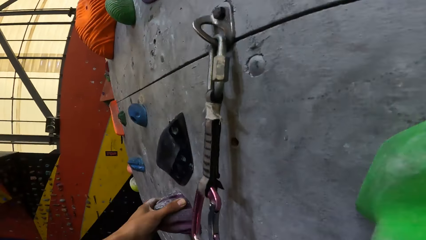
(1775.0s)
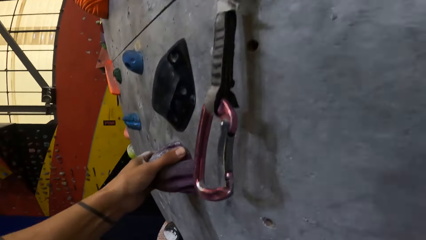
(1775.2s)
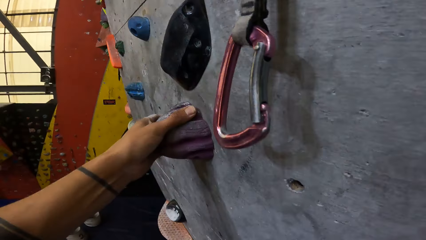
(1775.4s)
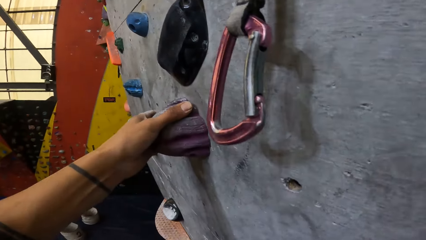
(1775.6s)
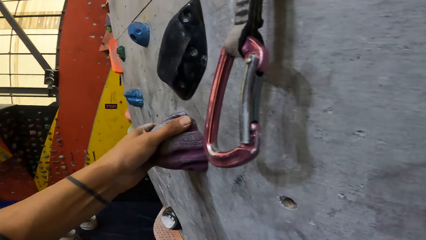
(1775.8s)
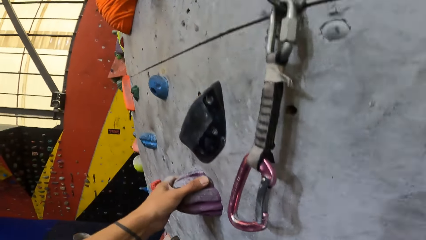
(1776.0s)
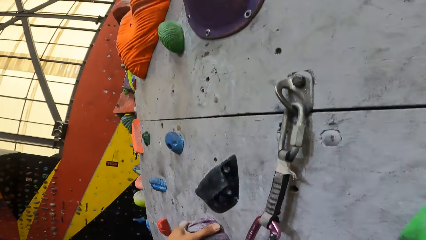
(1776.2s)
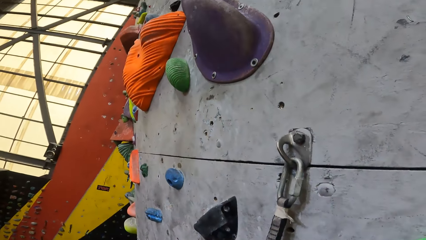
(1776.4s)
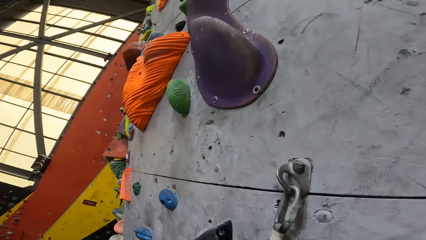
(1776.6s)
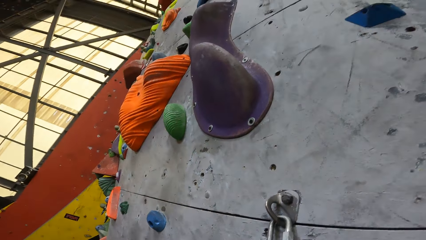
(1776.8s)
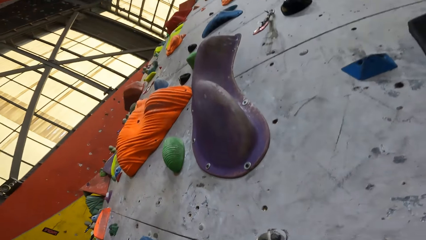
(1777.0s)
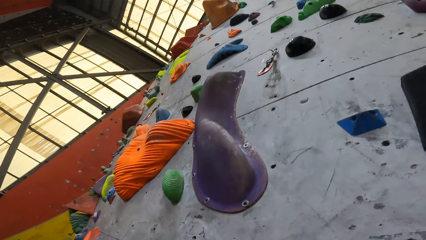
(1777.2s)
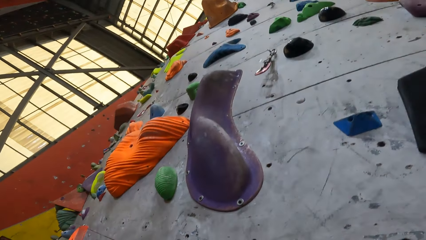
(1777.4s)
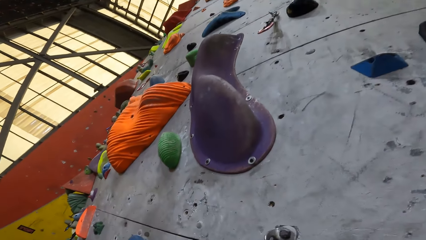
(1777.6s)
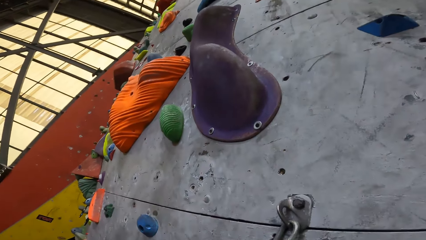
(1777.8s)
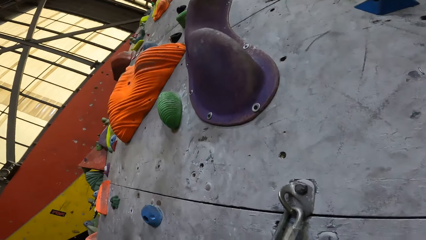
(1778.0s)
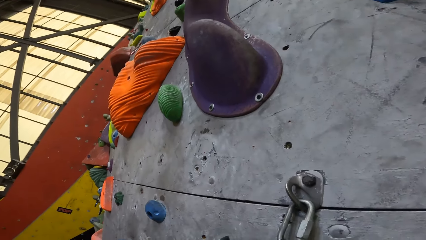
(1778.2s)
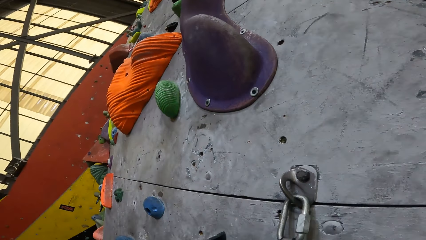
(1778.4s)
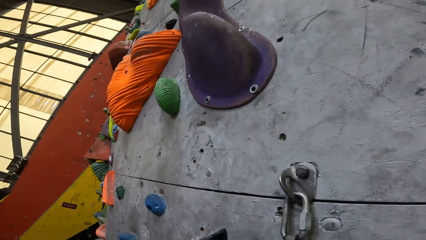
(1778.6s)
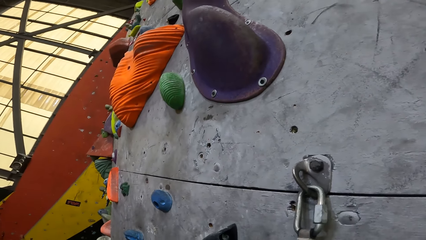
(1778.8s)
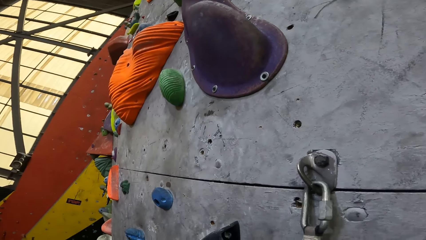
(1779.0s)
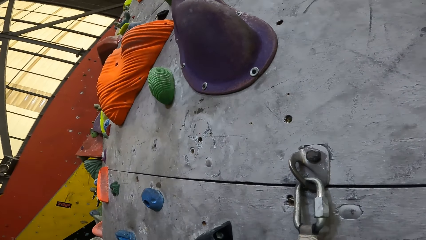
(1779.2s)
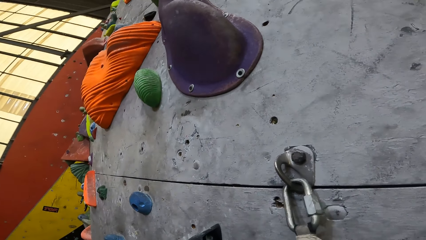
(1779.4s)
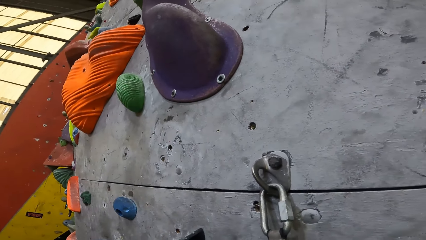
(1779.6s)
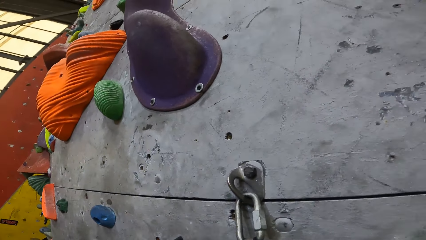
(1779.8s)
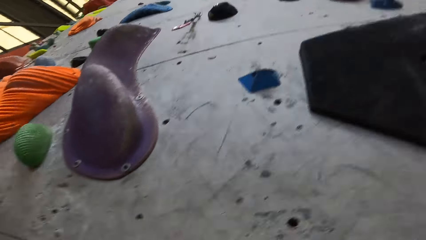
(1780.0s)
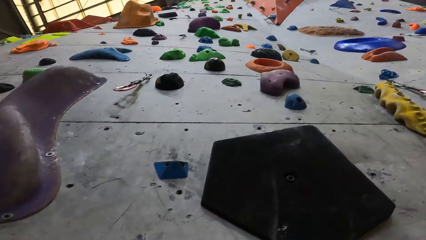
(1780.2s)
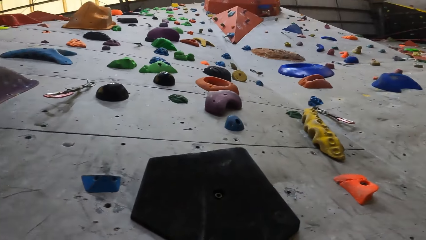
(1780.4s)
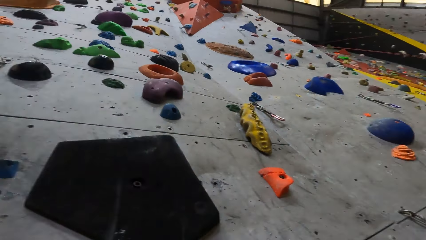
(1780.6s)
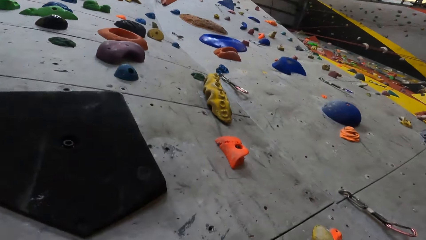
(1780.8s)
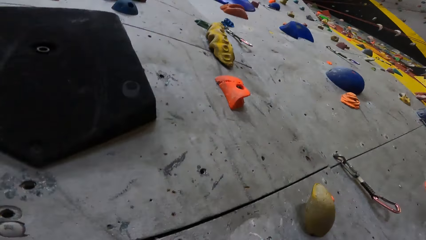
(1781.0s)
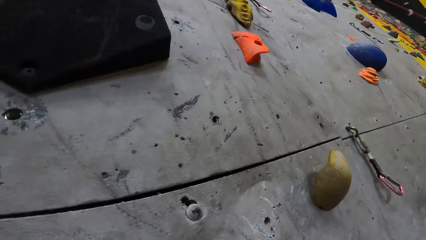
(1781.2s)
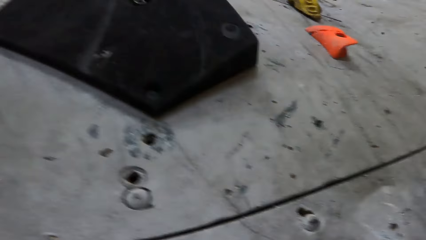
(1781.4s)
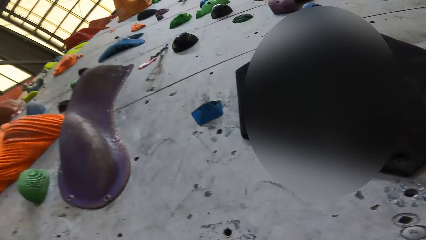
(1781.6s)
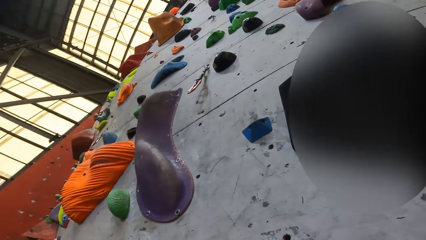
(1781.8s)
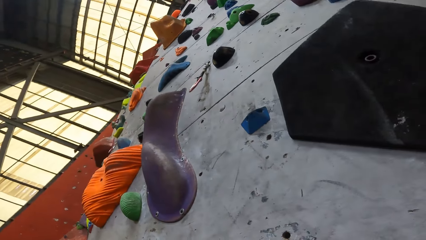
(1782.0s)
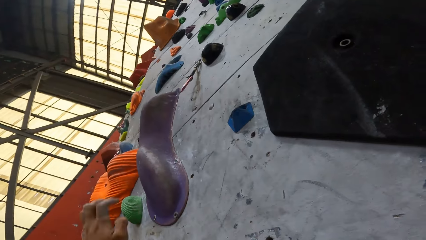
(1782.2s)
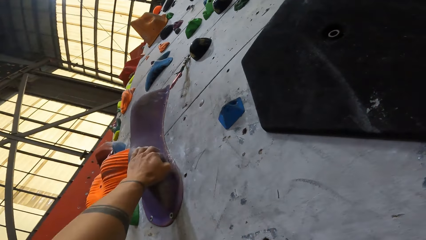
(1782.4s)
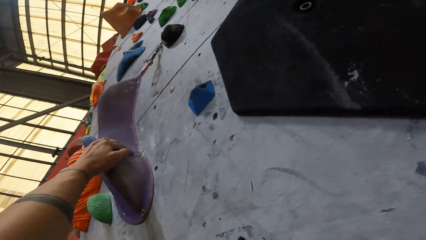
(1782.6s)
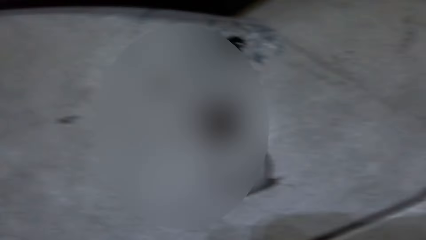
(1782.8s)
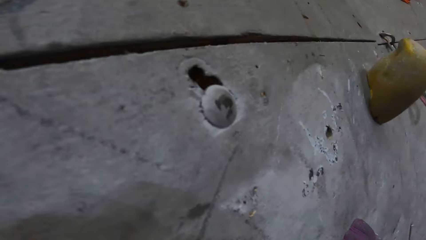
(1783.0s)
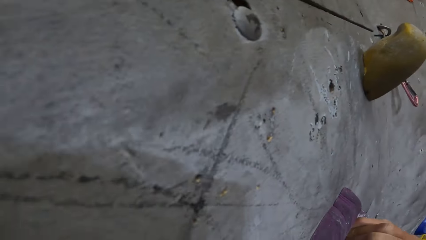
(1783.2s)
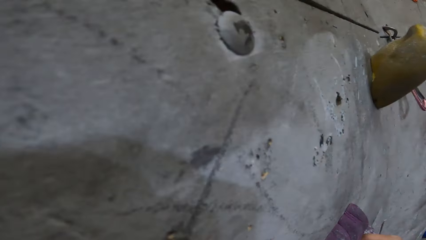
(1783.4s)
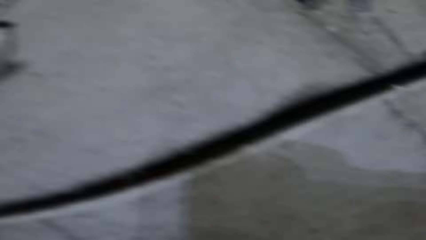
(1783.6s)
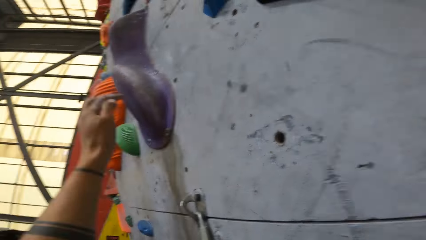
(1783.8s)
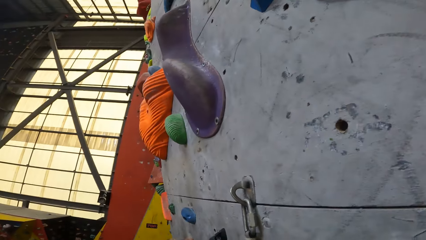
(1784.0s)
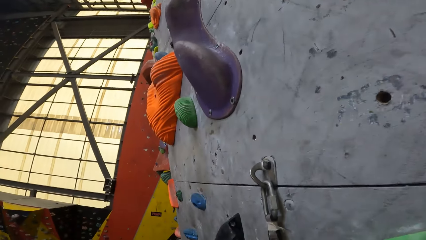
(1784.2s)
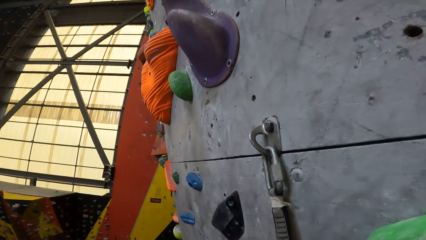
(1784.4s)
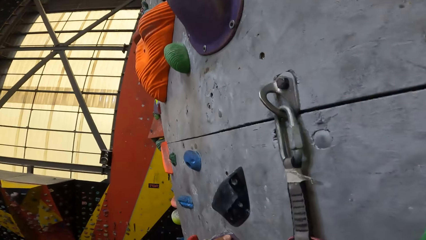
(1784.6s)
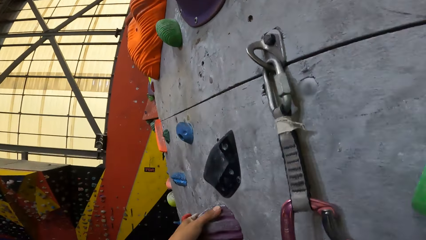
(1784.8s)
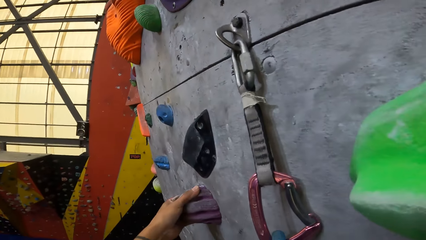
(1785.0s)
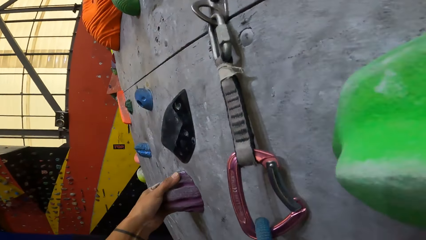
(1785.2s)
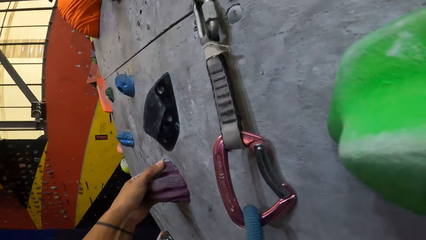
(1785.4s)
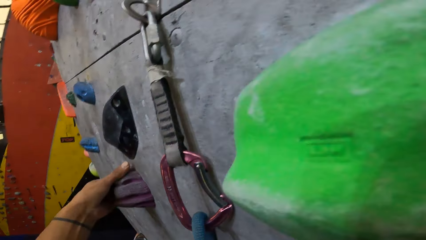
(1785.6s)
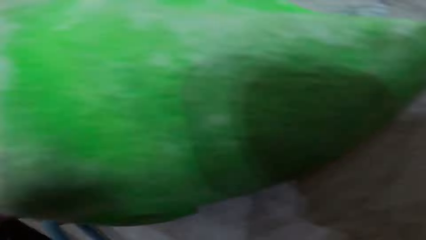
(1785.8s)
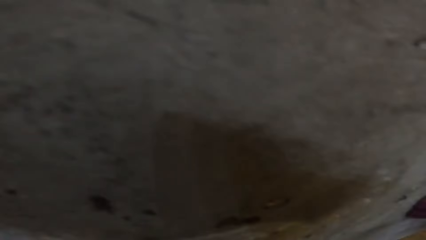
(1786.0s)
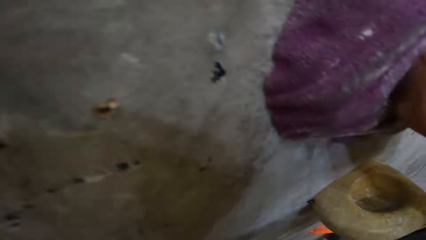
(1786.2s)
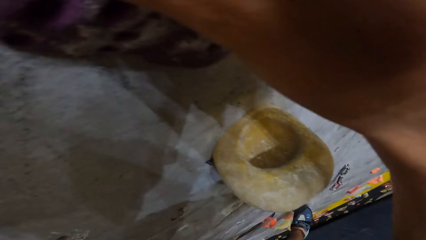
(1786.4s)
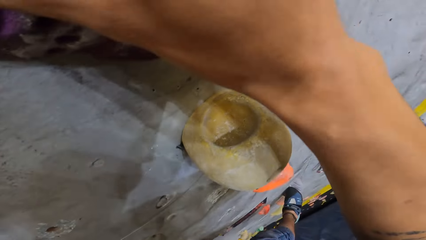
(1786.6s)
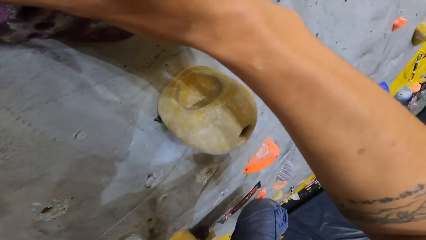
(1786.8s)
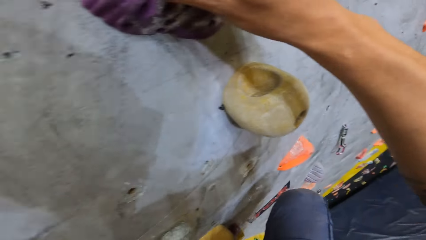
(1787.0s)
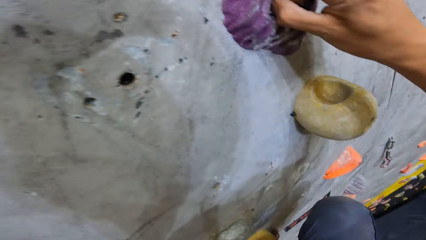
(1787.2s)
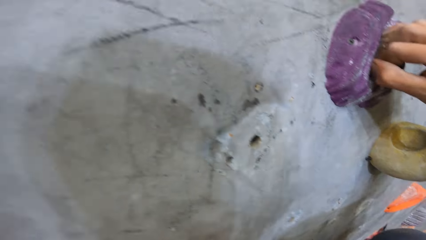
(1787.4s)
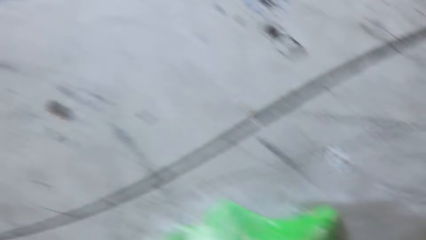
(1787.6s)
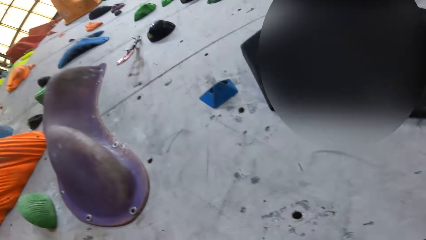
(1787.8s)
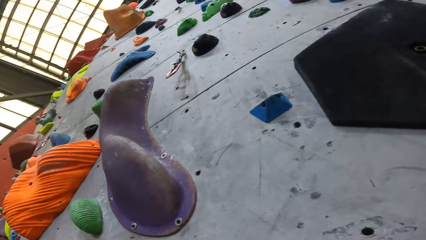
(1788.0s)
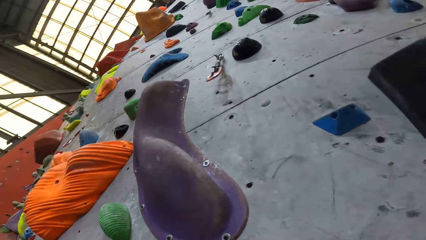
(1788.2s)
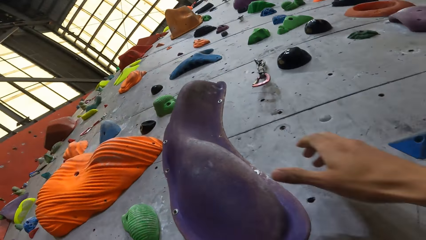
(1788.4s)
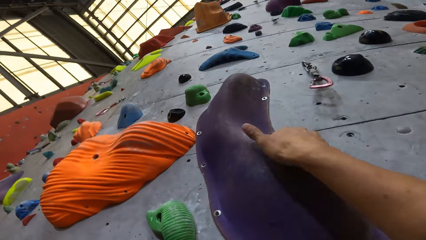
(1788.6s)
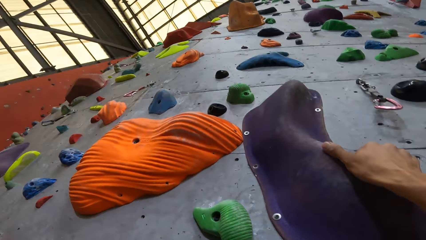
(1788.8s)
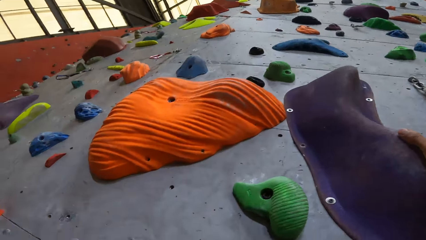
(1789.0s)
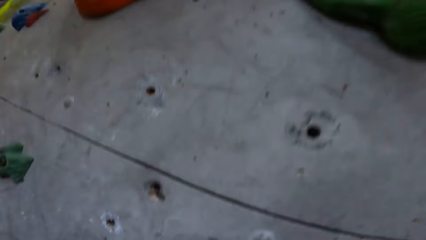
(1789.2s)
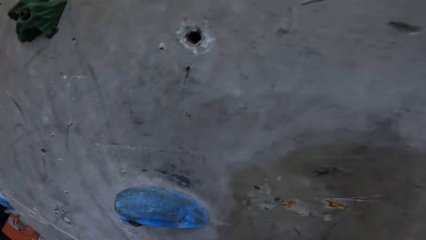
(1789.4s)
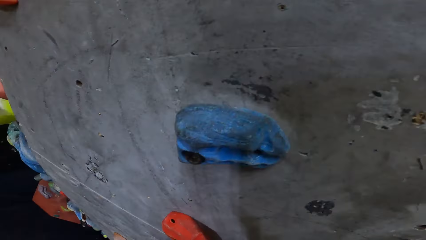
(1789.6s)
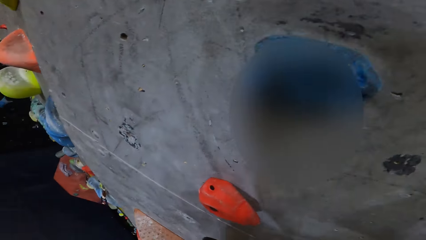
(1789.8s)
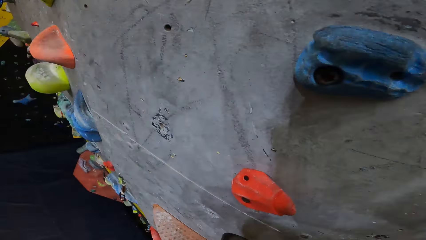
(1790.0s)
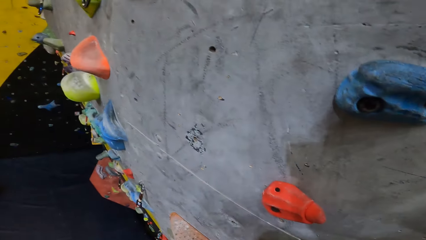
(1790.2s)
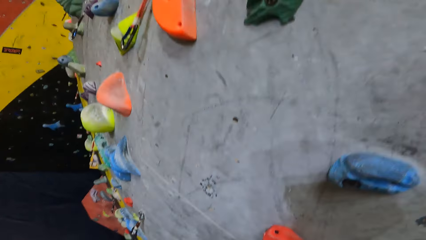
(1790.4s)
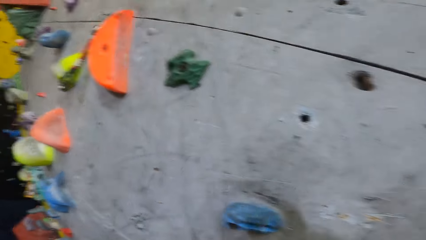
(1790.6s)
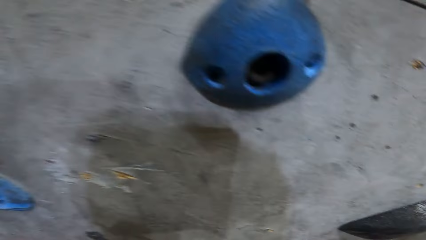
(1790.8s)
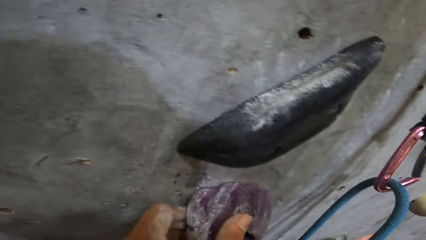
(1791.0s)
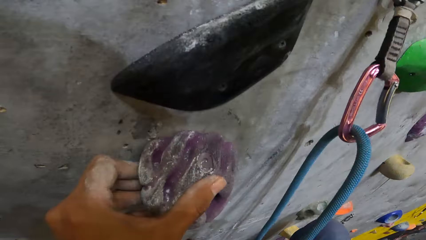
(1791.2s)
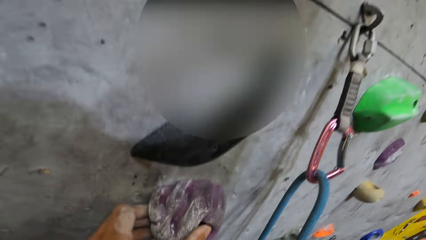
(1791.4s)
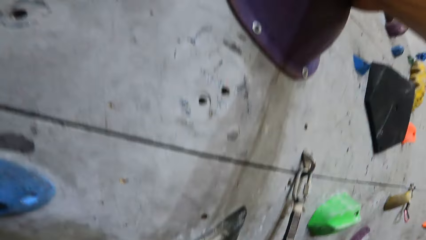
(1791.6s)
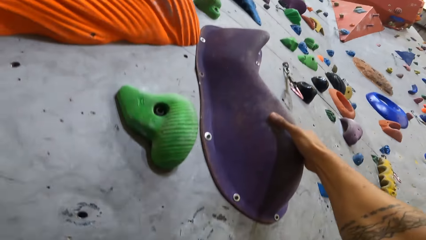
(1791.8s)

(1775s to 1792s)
The camera wearer holds the crimp hold with his hand. He holds it repeatedly.
